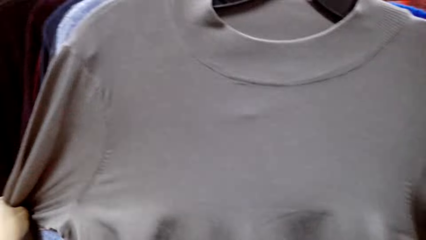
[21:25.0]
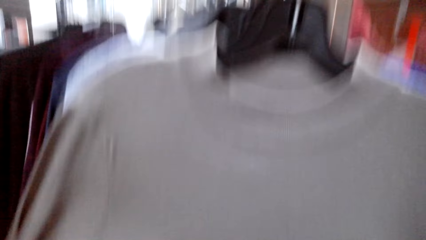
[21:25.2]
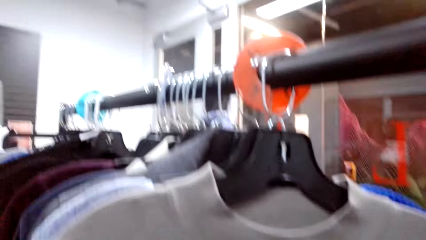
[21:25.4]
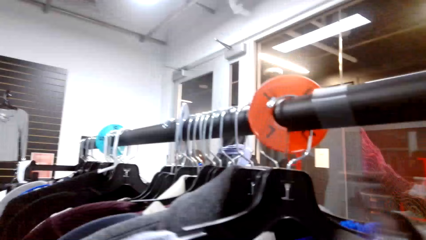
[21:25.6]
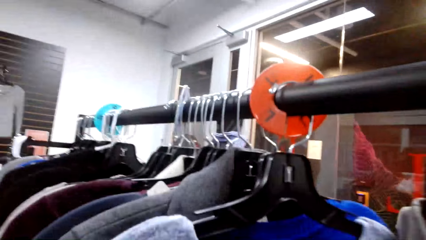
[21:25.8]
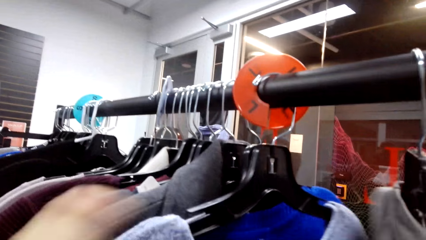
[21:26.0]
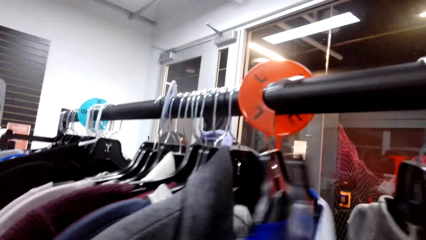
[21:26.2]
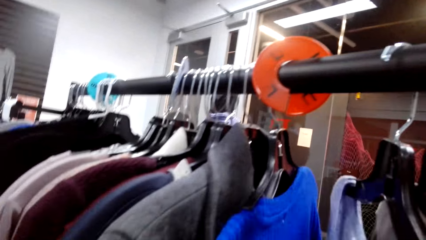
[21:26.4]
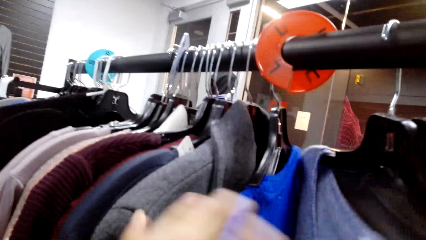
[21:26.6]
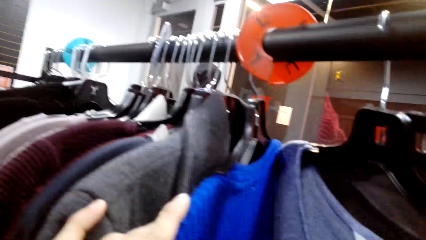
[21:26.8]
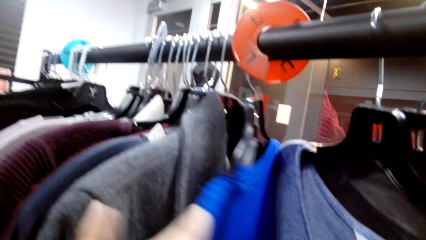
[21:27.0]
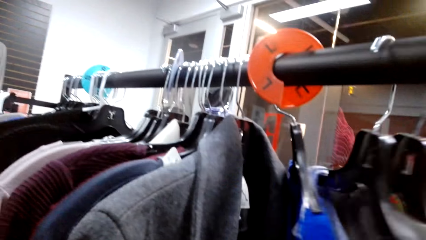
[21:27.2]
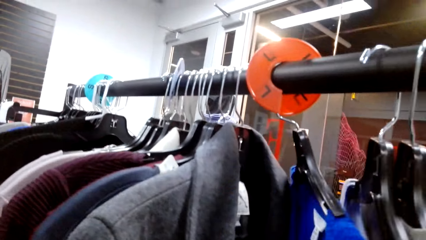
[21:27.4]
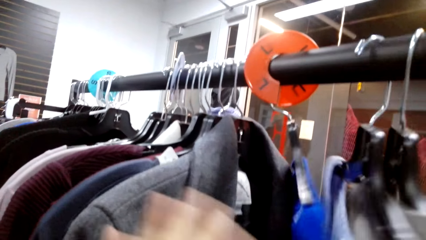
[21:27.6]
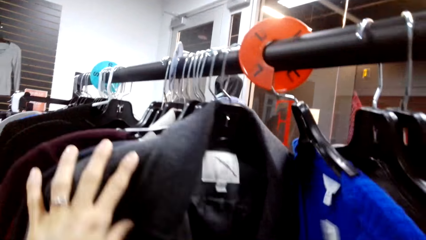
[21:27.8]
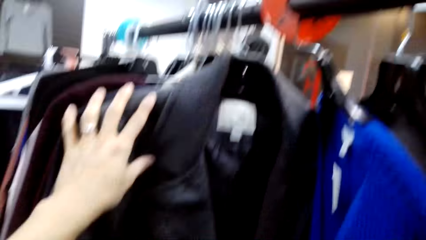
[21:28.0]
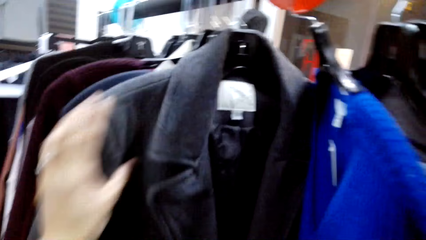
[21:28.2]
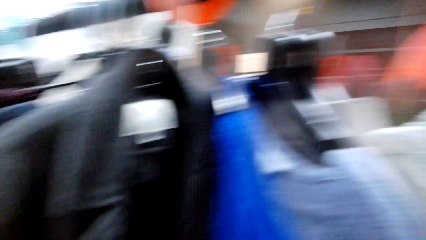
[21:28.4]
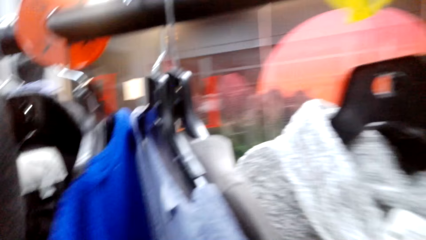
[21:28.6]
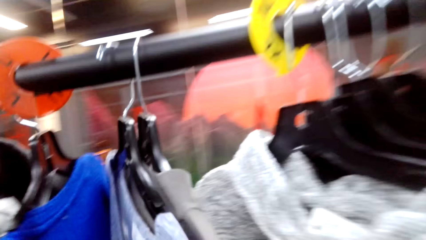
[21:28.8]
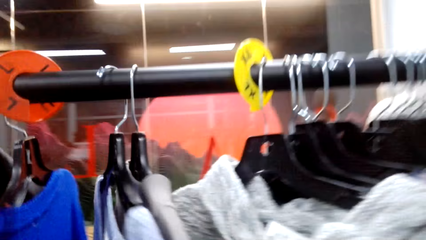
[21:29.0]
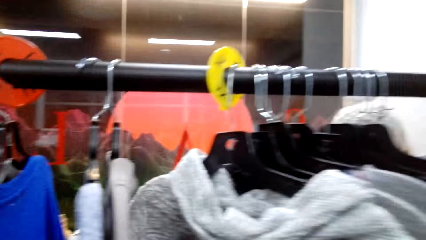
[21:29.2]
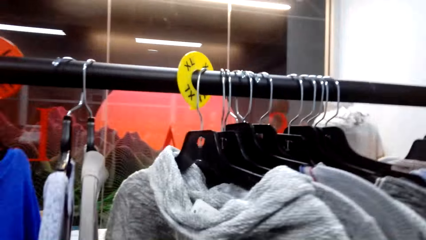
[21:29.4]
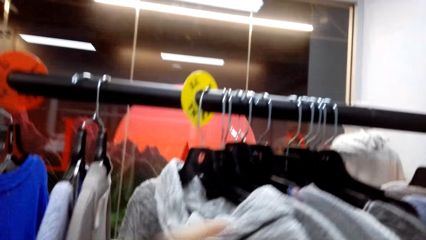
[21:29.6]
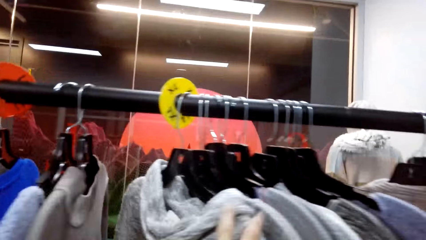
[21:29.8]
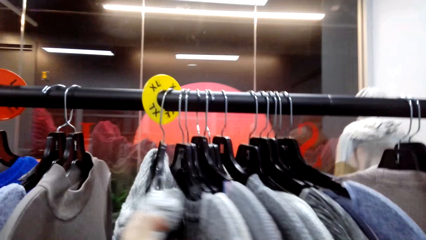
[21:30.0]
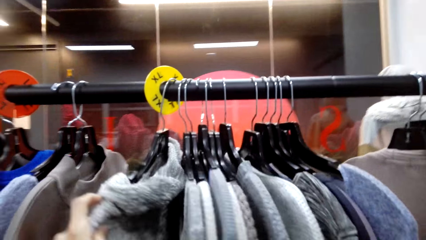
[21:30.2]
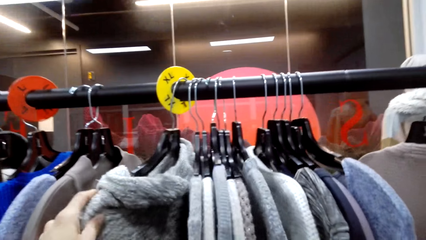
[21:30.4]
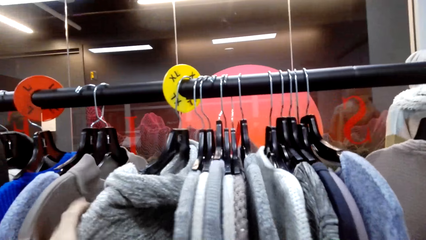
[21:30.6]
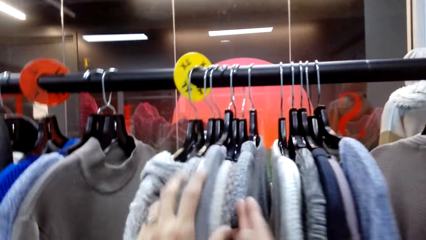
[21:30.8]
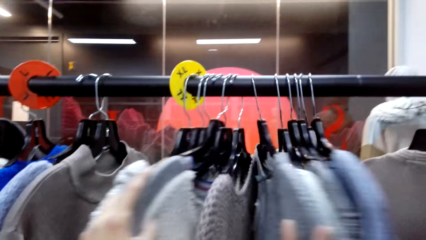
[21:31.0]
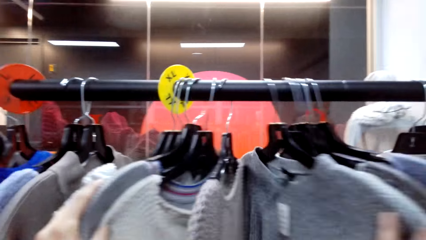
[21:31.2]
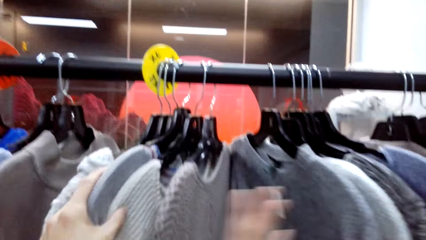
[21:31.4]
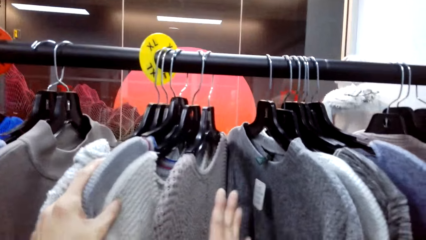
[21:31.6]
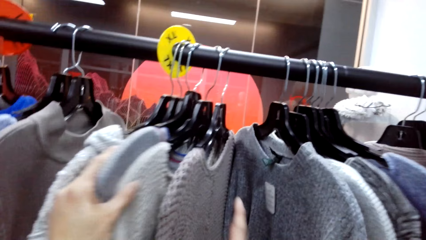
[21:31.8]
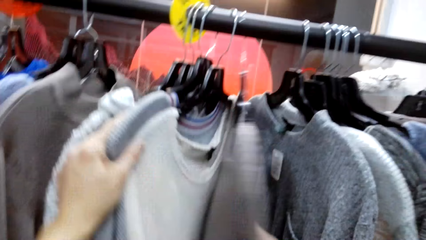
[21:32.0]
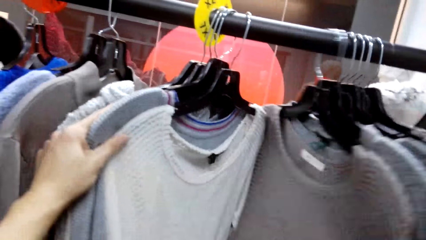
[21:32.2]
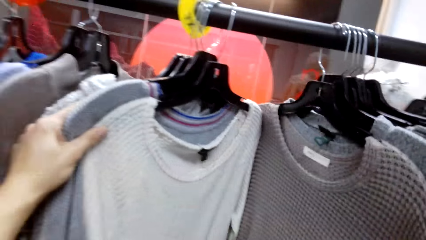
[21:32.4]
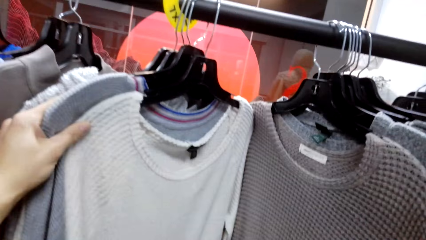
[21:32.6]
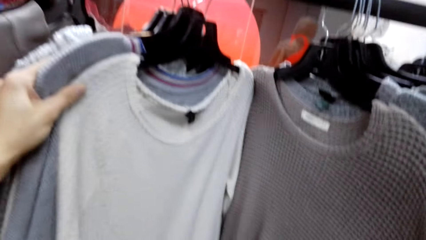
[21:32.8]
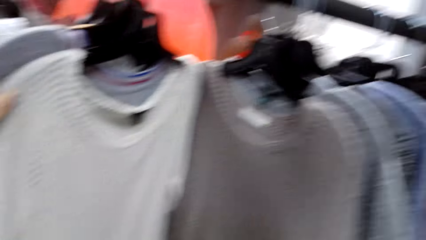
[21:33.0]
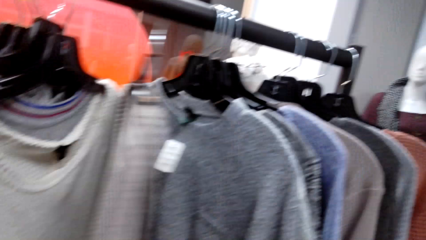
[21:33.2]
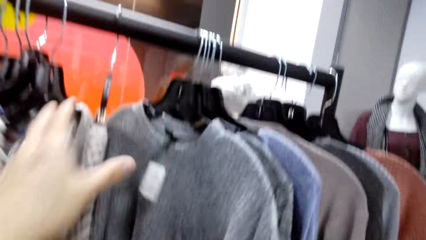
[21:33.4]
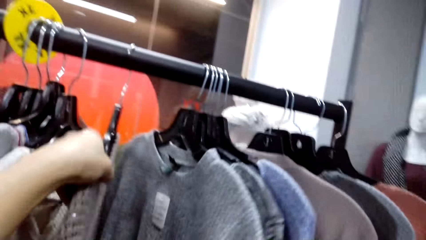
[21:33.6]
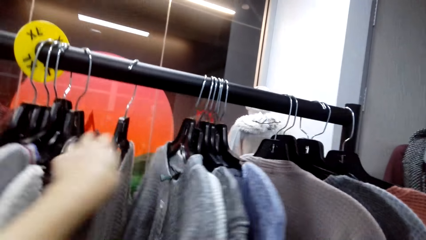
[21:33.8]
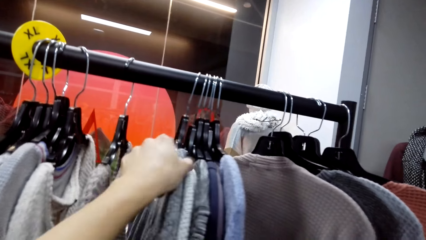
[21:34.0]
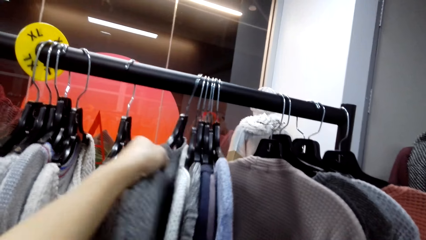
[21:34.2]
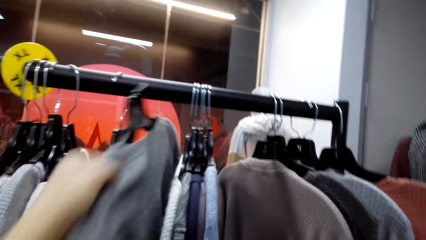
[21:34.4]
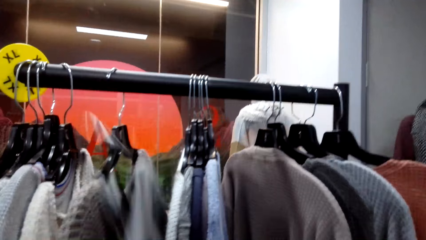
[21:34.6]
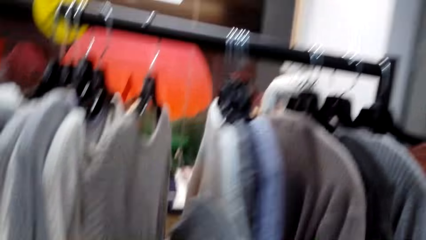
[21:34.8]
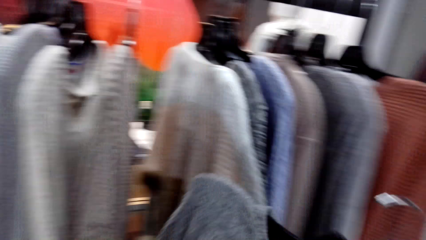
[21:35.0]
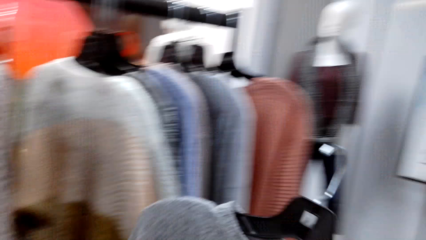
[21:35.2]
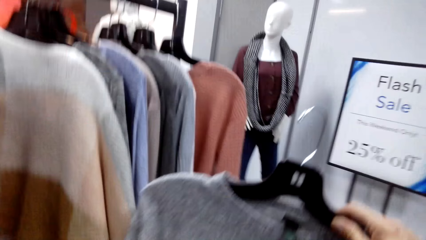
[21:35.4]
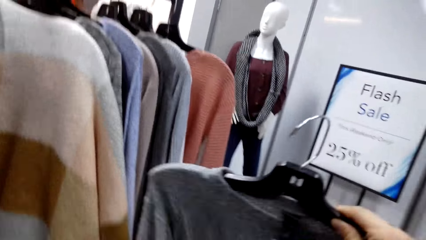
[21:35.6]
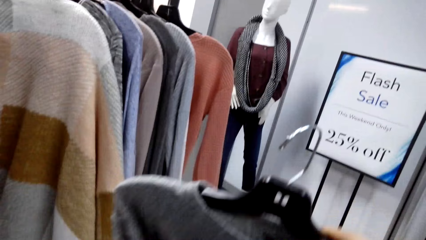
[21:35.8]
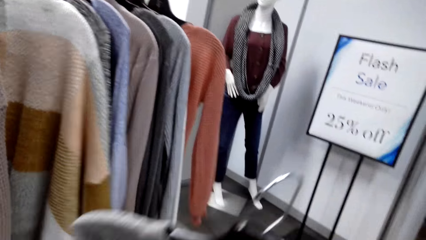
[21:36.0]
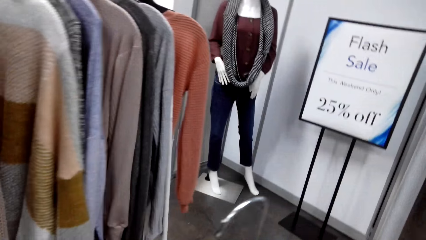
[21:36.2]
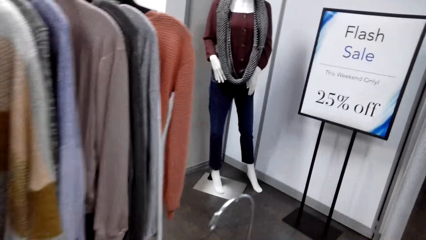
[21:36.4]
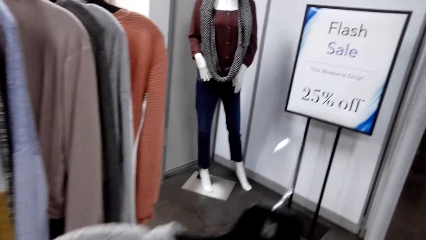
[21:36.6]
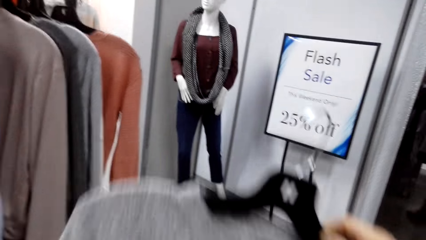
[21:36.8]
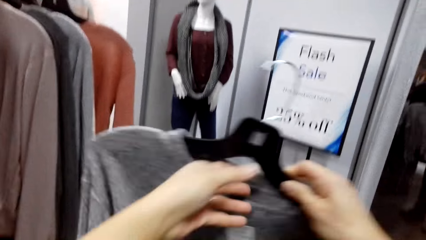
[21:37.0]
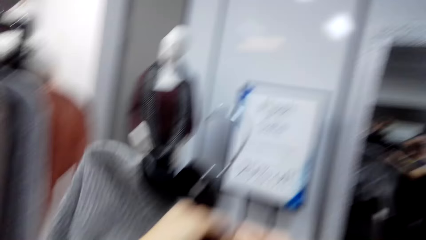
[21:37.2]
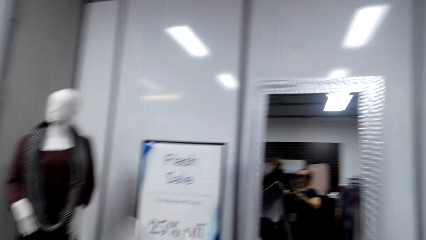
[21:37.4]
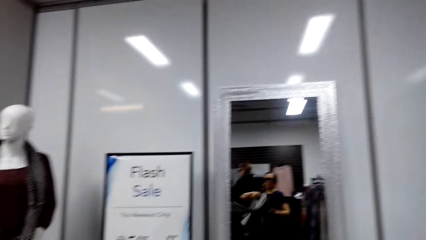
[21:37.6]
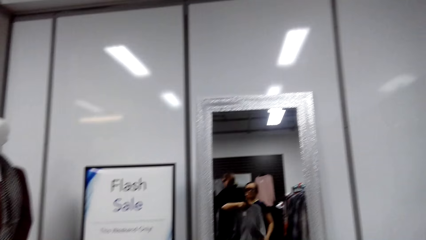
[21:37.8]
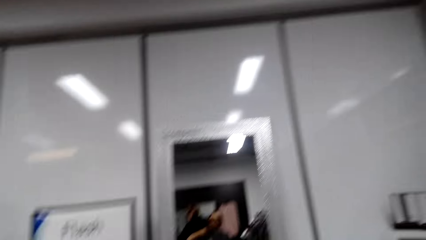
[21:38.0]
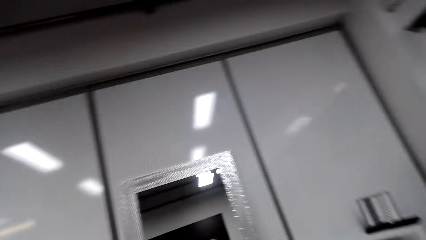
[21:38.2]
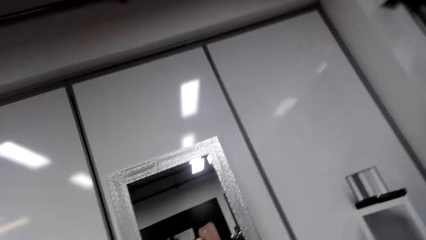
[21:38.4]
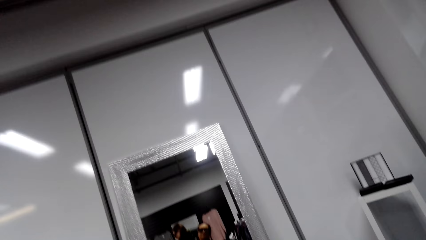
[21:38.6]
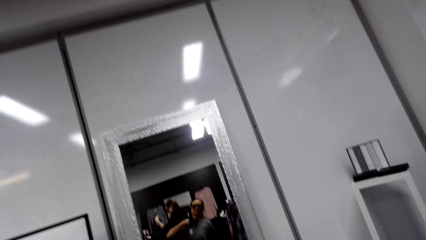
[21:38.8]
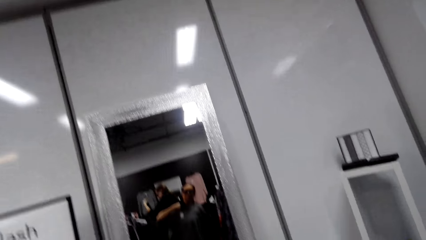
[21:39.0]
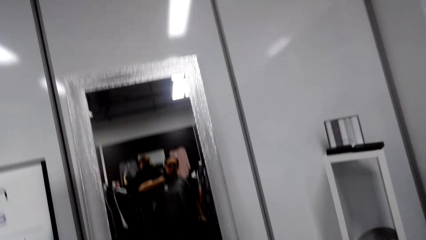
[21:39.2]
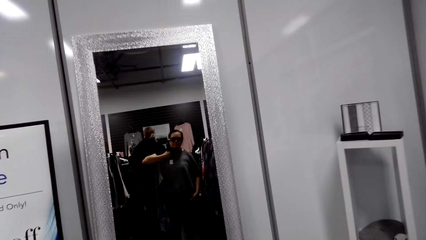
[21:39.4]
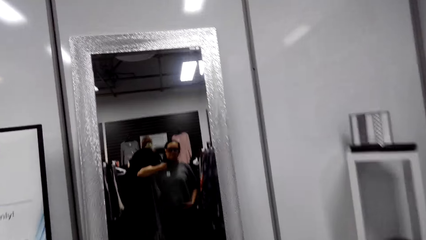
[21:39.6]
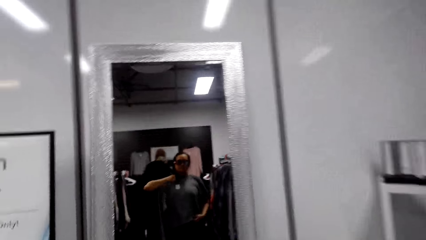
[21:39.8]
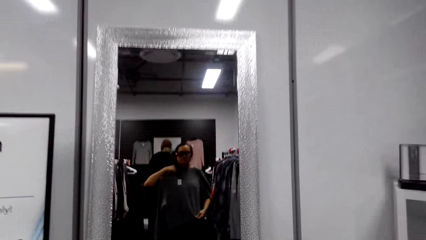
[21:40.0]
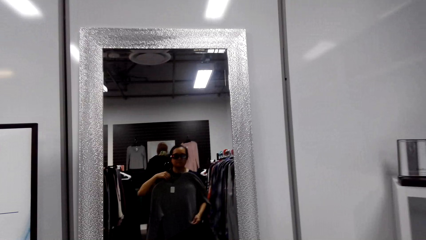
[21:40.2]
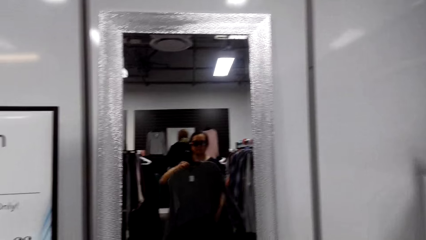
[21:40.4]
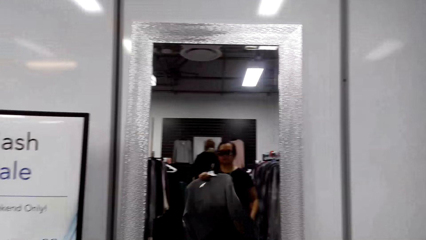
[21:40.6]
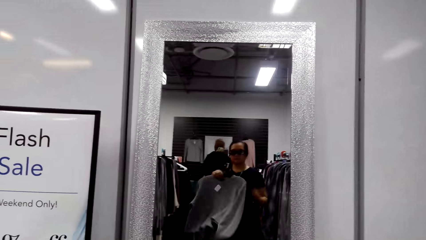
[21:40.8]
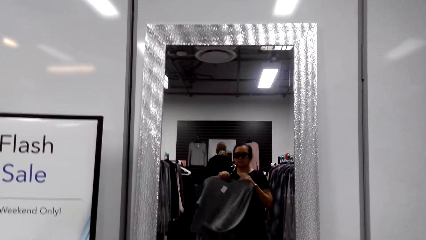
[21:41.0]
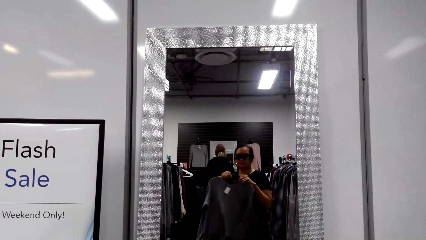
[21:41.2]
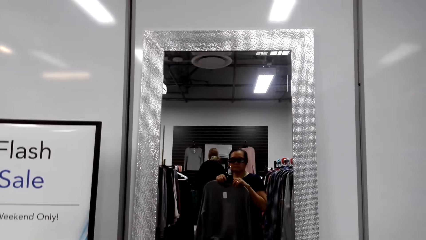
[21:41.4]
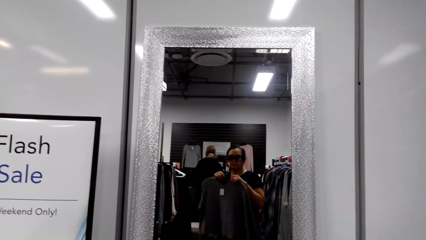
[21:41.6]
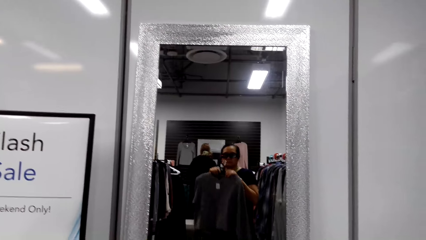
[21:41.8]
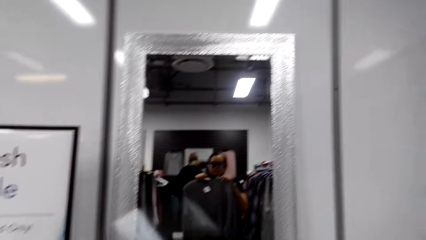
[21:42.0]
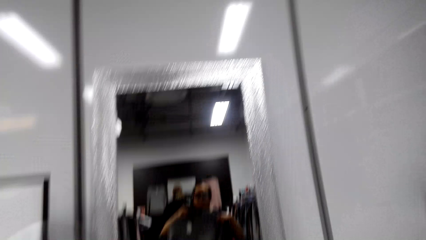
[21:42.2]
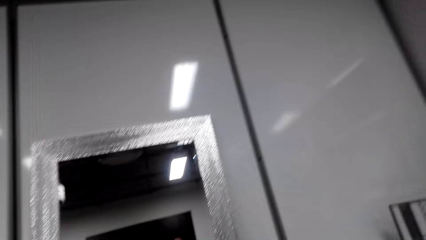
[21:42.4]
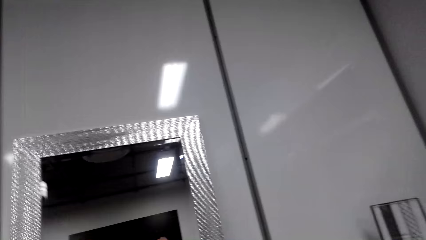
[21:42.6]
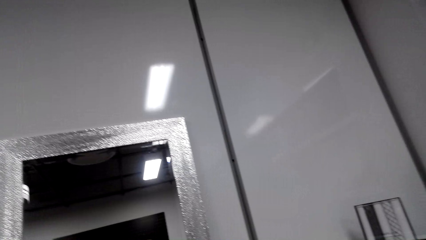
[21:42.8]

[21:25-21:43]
The camera wearer moves the cloth on the clothes hanger stand. She talks. She laughs. She moves the cloth on the clothes hanger stand. She takes the cloth hanger from the cloth hanger stand. She talks. She looks in the mirror holding the cloth beside her.
